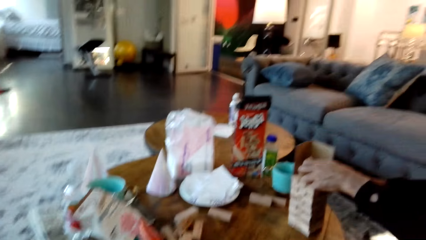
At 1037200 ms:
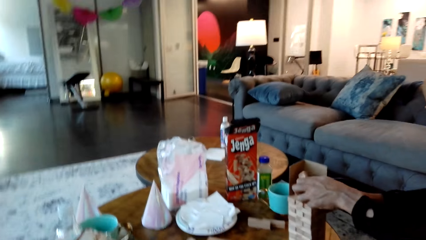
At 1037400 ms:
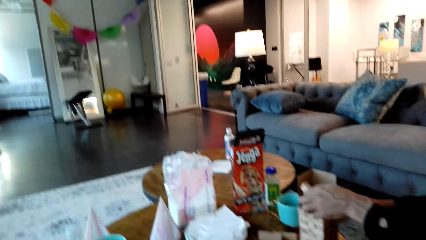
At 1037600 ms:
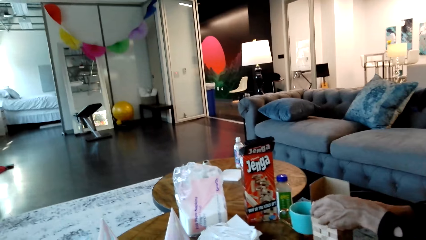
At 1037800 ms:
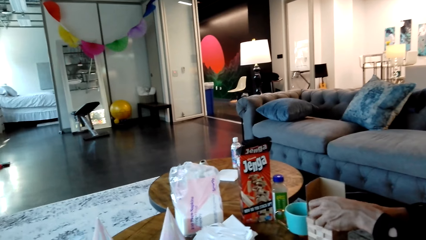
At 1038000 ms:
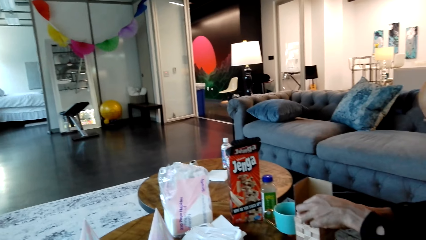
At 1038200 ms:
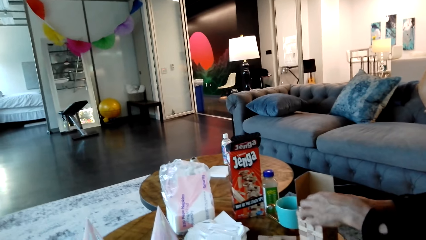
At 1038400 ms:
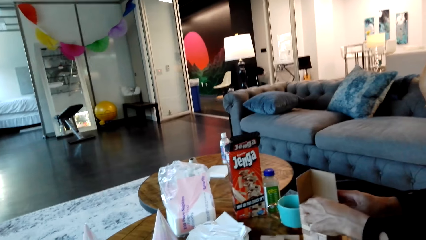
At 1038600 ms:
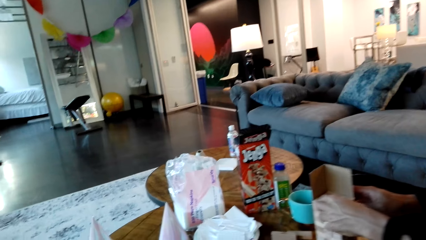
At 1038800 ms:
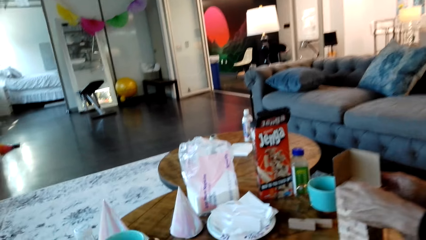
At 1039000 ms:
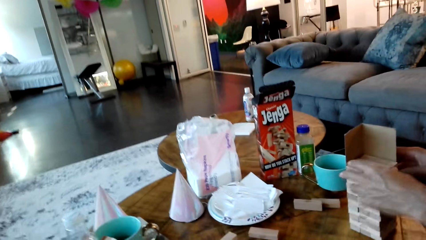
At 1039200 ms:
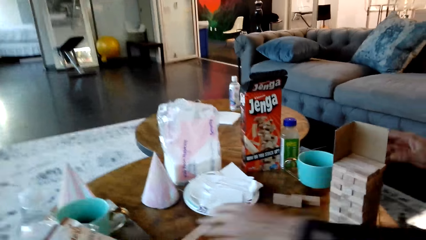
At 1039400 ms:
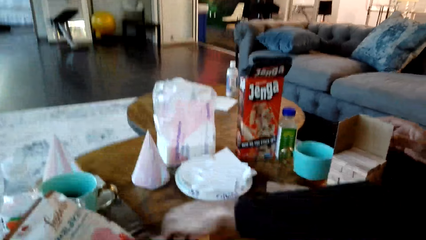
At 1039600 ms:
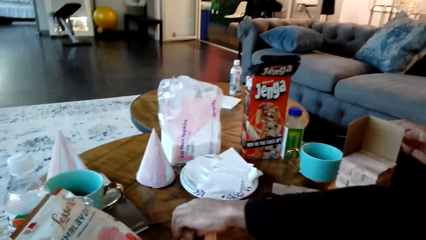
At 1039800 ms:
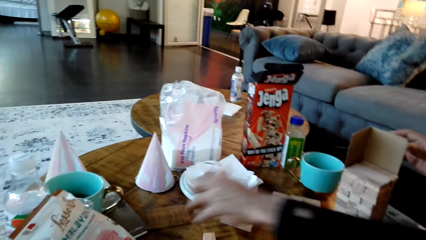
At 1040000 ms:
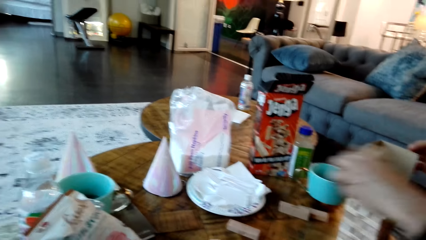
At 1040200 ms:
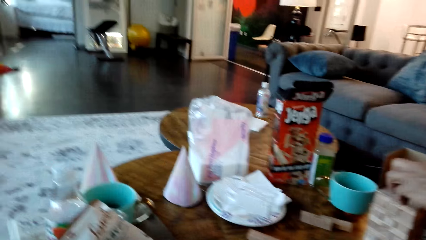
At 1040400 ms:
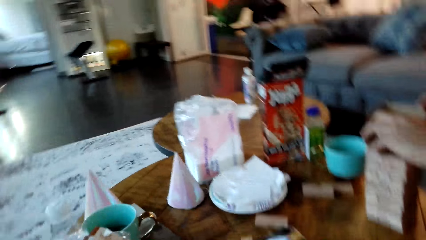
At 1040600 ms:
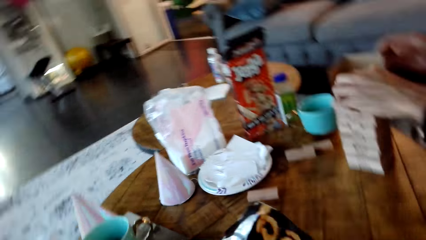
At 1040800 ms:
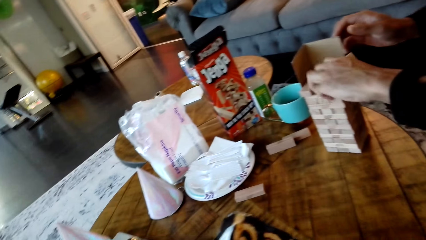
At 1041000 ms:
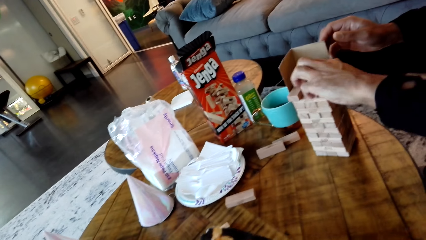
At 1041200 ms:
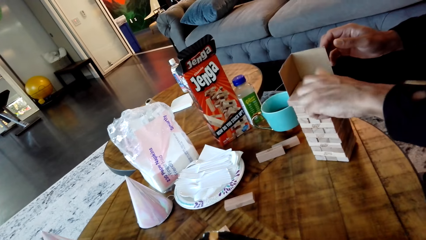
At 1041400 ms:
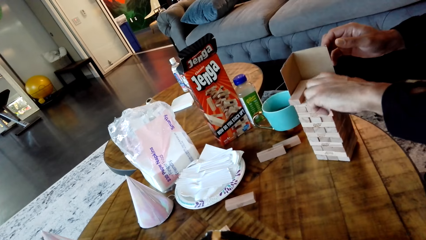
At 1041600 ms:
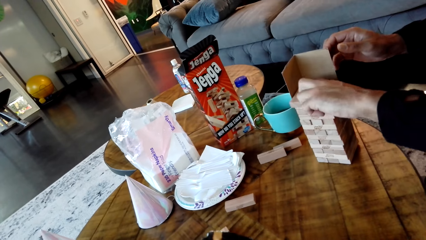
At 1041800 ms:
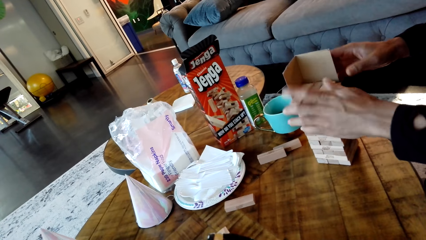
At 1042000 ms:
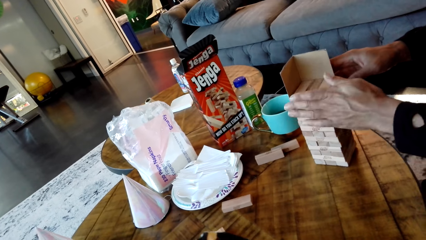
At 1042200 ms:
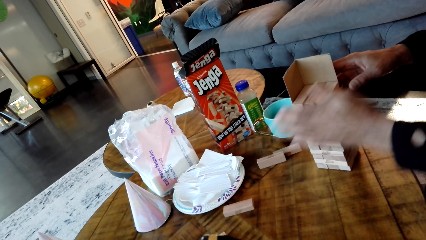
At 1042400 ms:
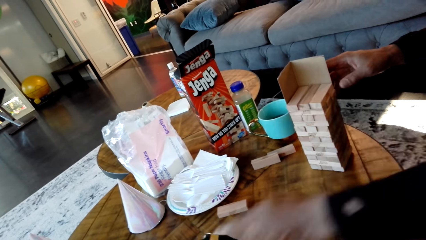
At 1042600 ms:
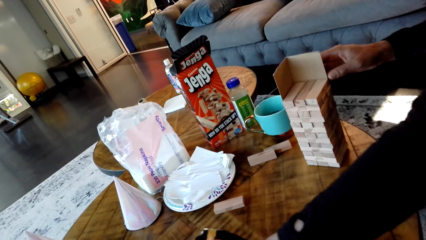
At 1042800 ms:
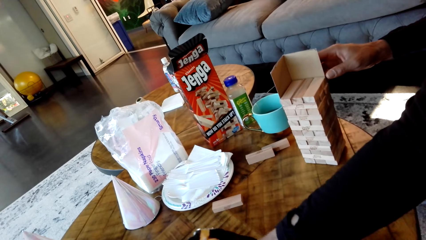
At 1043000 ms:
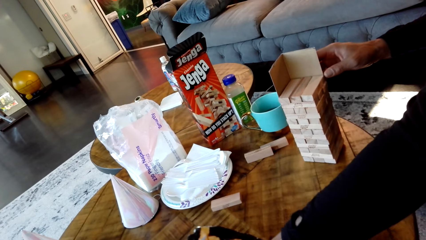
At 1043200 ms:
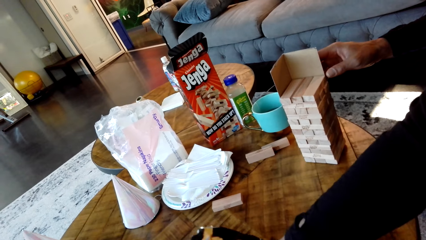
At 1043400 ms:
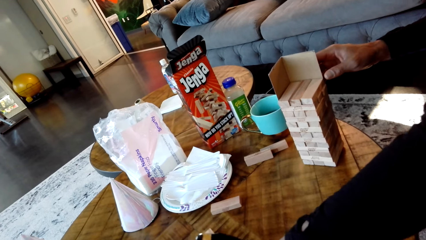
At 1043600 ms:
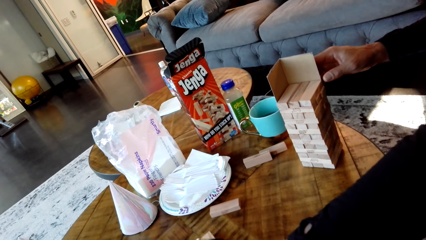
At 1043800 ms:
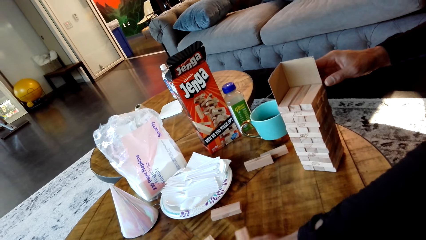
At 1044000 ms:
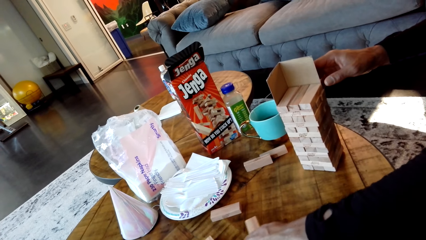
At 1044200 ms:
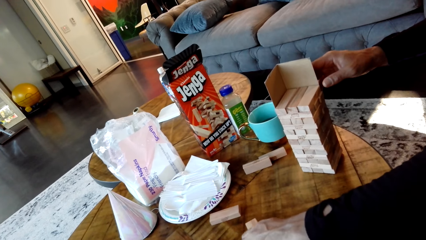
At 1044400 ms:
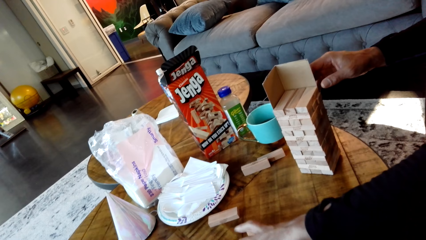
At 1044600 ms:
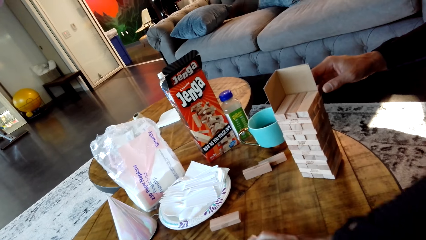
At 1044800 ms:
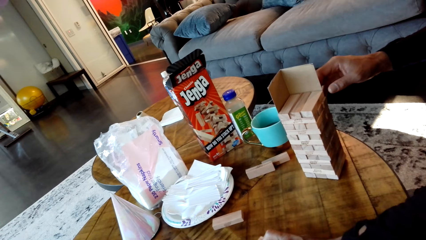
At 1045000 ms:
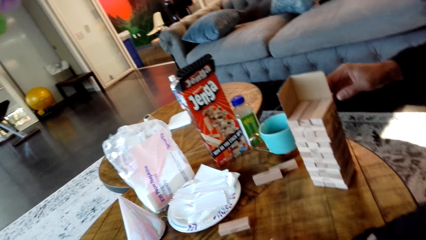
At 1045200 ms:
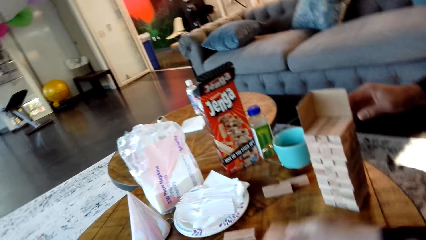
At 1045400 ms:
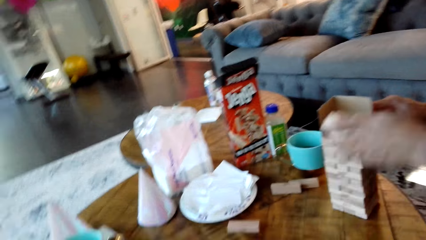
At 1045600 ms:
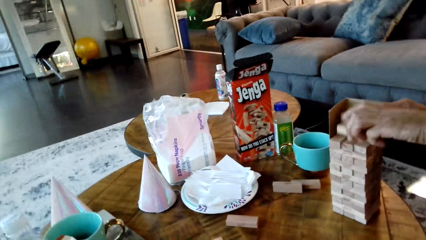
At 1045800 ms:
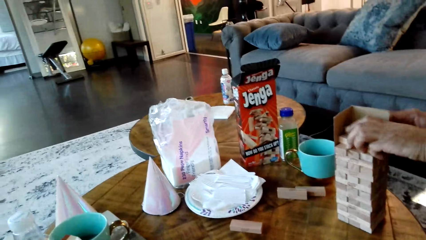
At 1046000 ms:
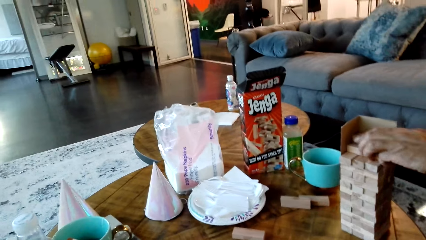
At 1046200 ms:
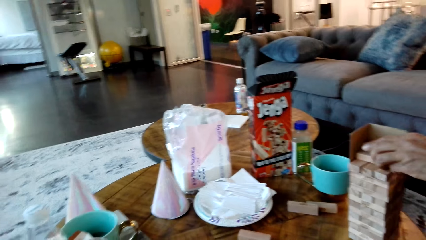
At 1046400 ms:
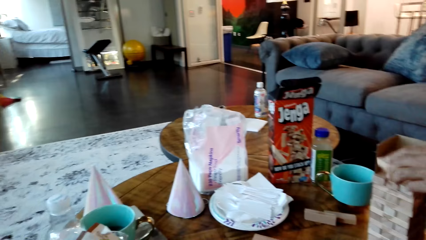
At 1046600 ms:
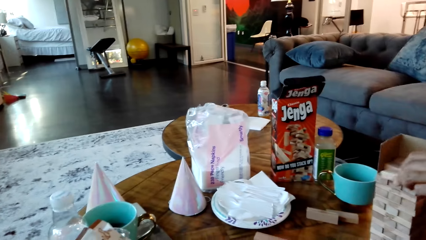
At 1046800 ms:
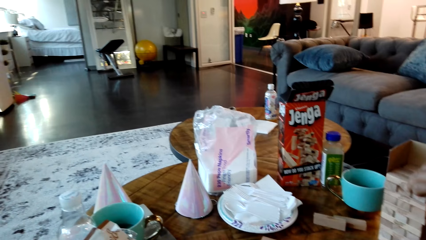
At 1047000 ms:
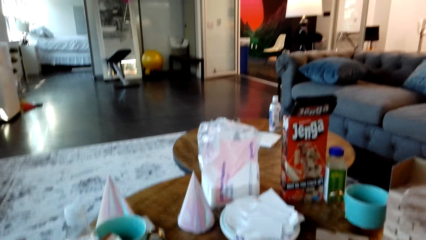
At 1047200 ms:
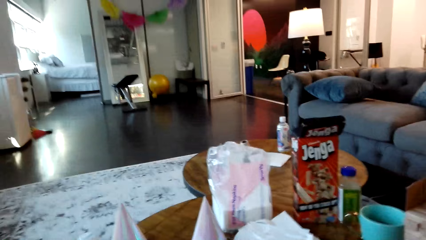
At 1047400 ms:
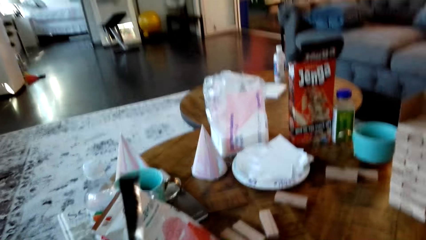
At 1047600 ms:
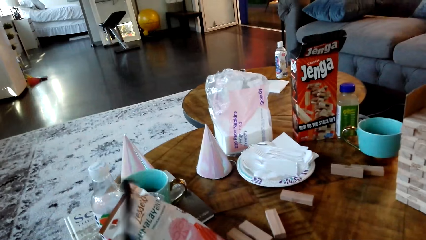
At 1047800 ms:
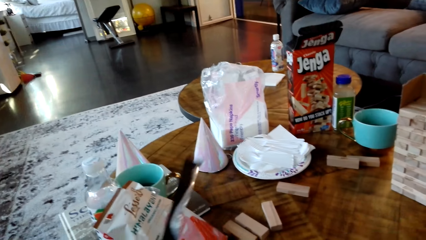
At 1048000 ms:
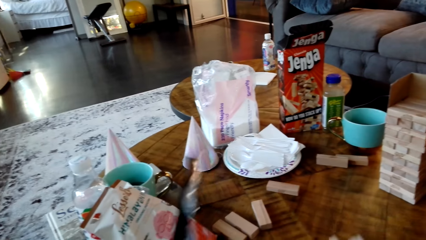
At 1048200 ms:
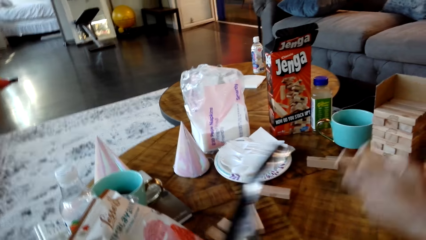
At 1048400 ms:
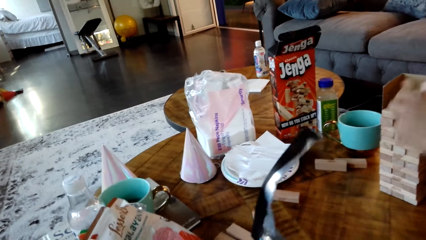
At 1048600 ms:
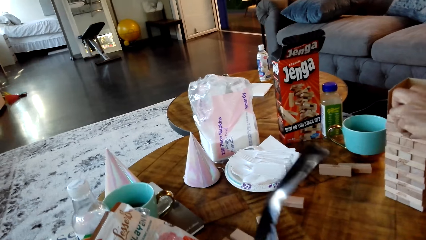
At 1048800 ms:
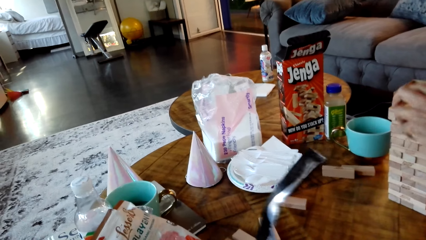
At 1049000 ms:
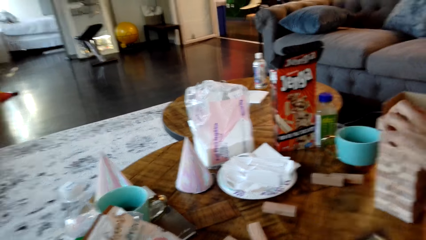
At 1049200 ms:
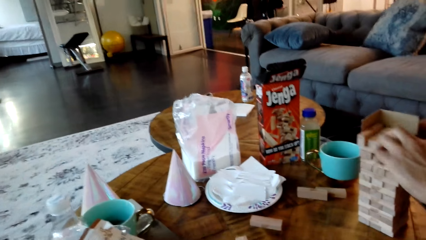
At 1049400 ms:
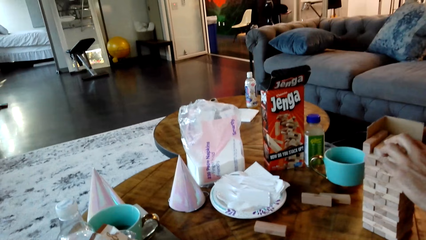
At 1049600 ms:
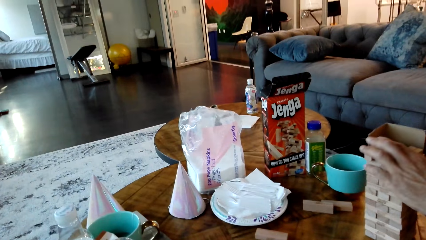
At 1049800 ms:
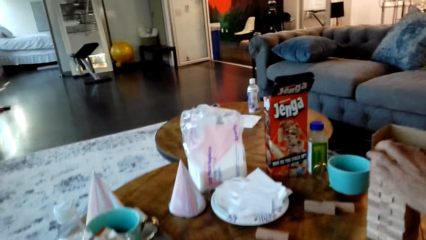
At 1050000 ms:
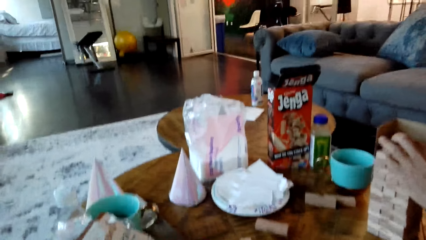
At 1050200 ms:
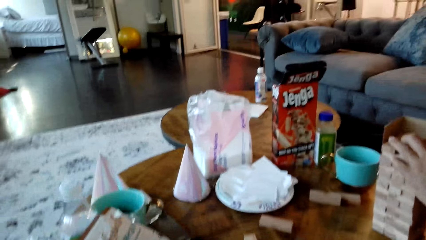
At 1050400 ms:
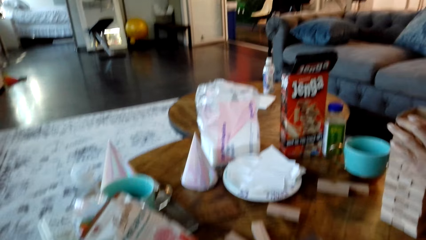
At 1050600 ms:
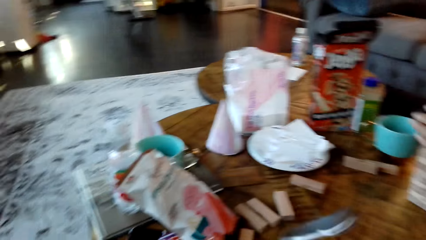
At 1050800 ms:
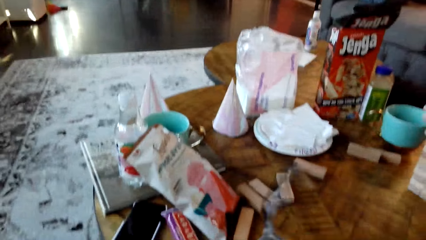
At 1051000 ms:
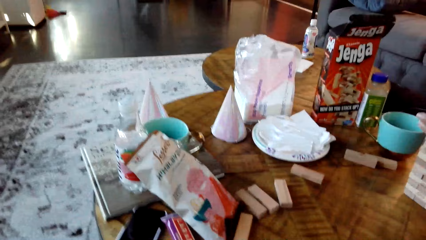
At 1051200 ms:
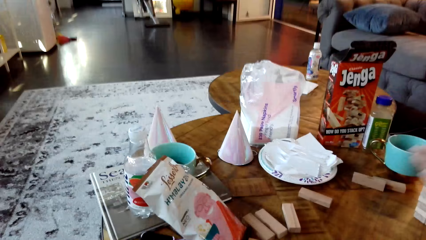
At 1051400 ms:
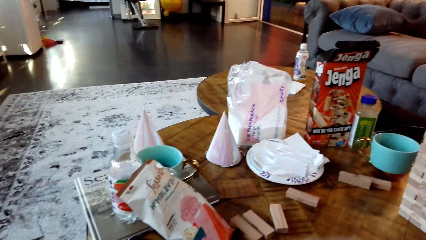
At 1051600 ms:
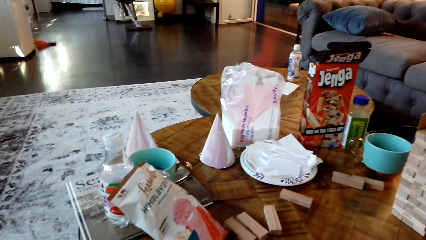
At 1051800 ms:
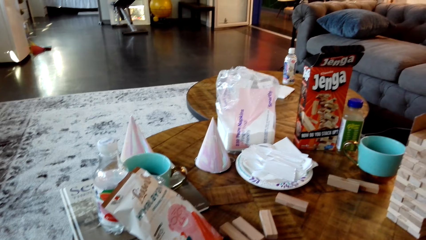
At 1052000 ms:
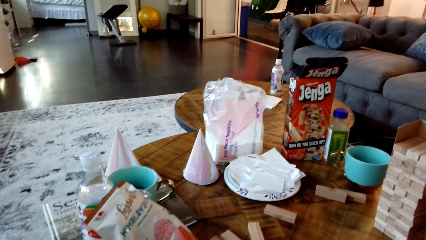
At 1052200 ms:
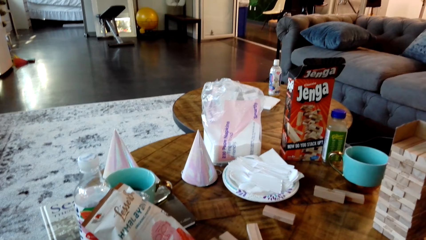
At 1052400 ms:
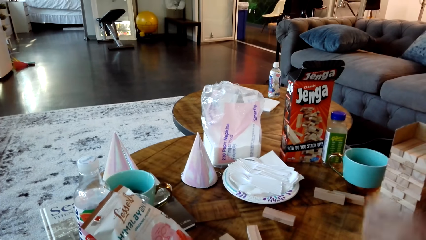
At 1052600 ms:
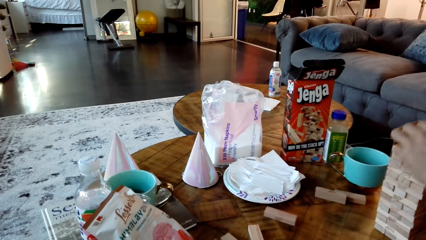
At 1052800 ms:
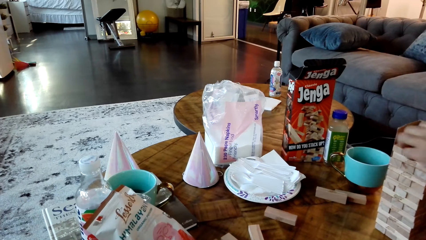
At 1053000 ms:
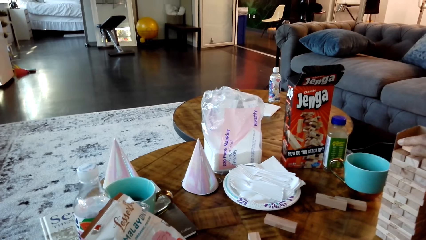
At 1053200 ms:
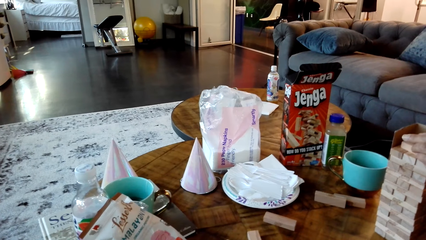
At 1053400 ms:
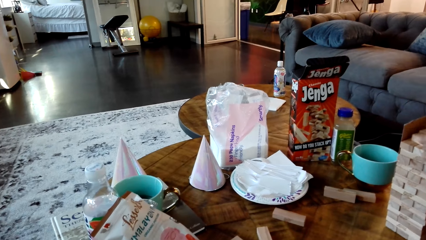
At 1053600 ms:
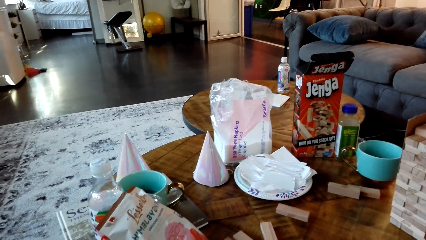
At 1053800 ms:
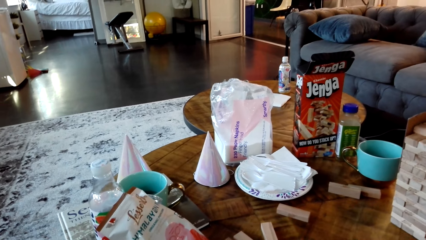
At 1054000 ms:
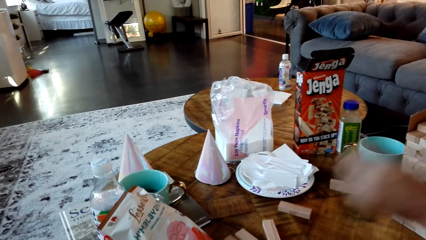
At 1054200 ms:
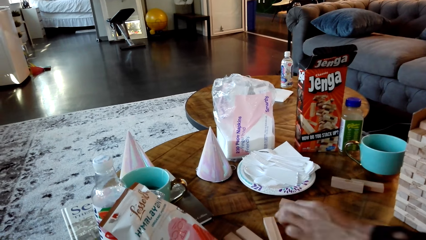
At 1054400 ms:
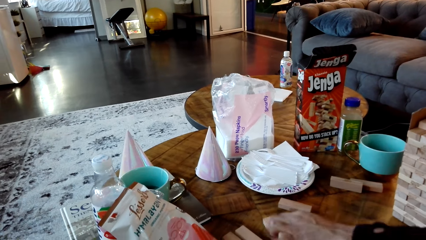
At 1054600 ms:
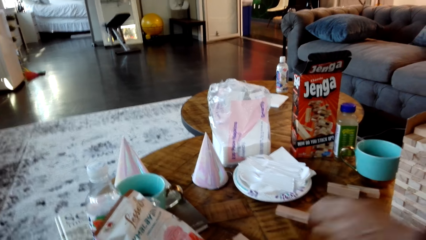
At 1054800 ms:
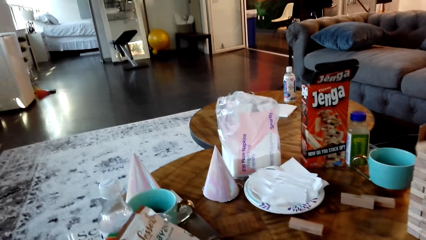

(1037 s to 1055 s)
A man puts the blocks on top of each other. The man picks the blocks from the table. The man puts the blocks on top of each other. The man holds the blocks. The man puts the blocks on top of each other. The camera wearer holds the plastic paper. The man puts the blocks on top of each other. The camera wearer moves his hand. The man puts the blocks on top of each other and picks the blocks from the table.
